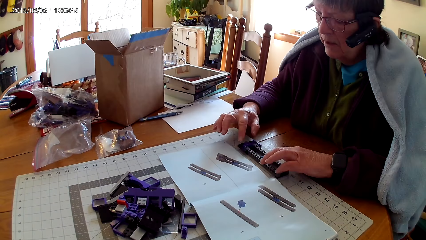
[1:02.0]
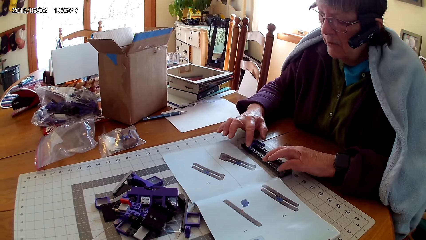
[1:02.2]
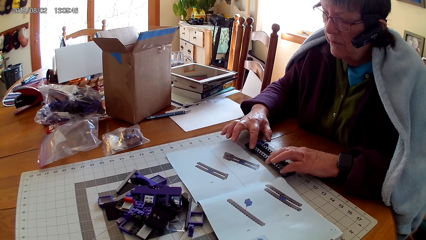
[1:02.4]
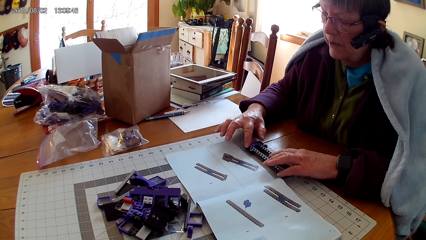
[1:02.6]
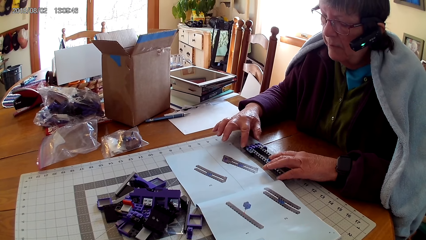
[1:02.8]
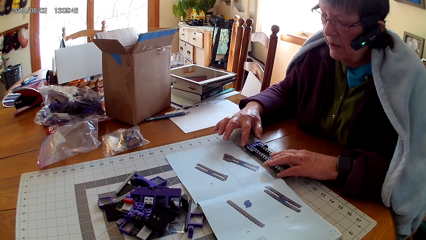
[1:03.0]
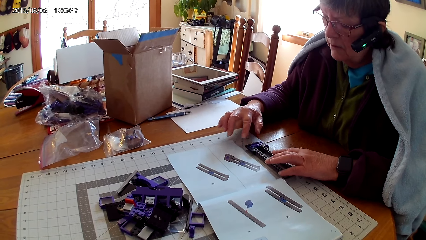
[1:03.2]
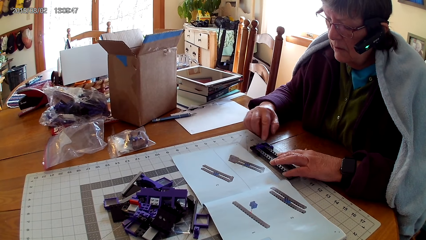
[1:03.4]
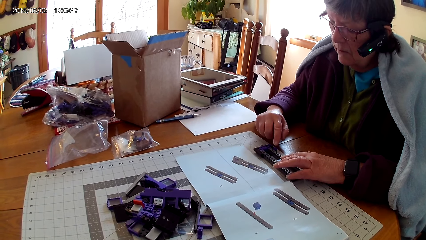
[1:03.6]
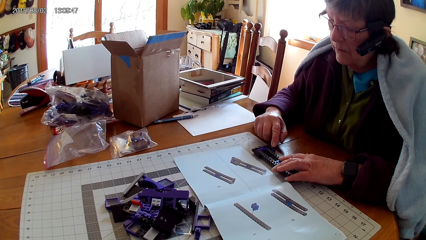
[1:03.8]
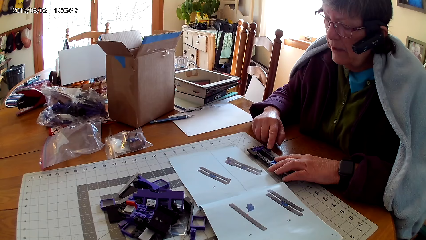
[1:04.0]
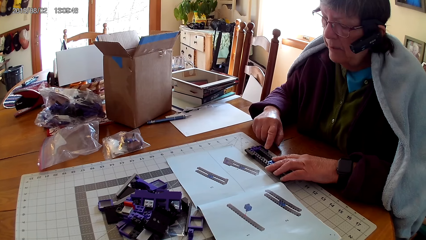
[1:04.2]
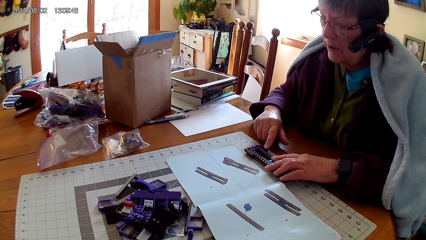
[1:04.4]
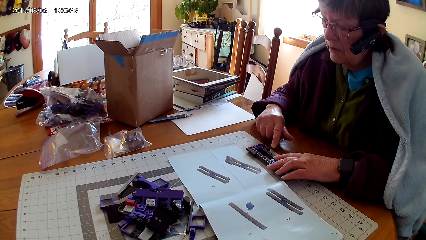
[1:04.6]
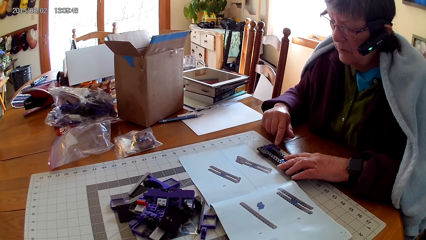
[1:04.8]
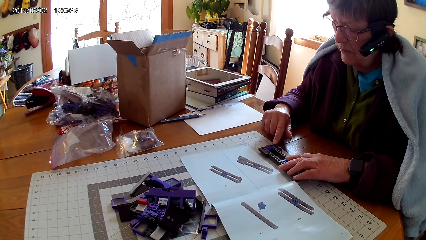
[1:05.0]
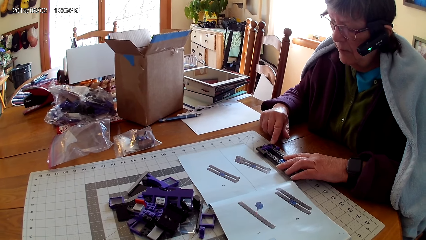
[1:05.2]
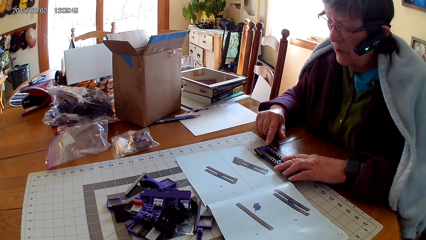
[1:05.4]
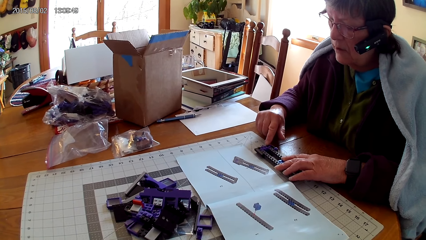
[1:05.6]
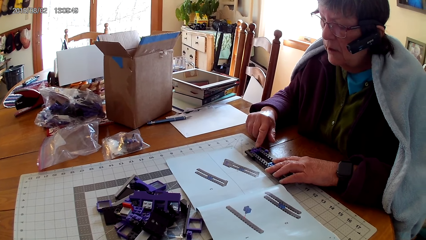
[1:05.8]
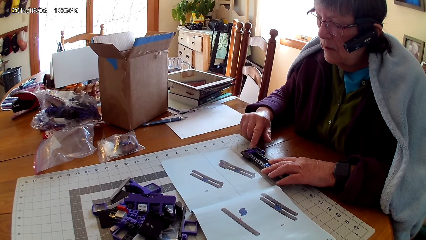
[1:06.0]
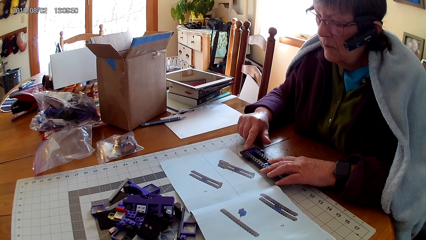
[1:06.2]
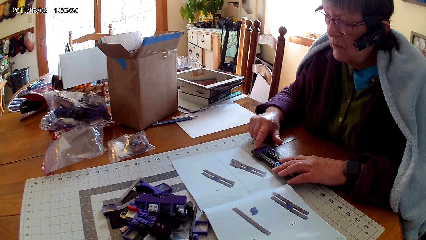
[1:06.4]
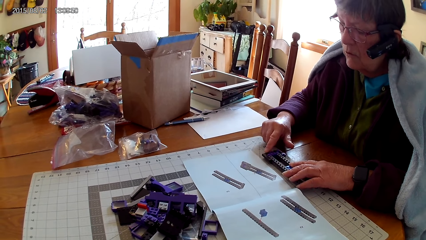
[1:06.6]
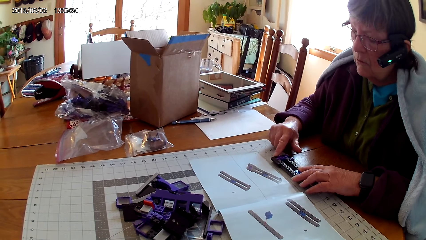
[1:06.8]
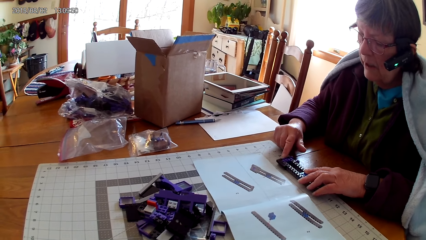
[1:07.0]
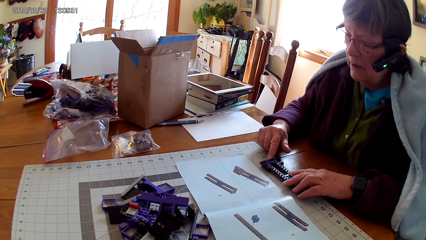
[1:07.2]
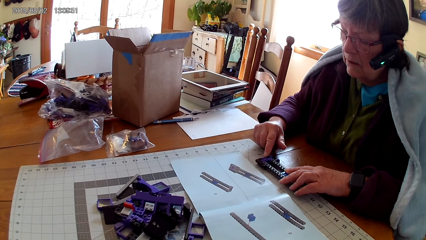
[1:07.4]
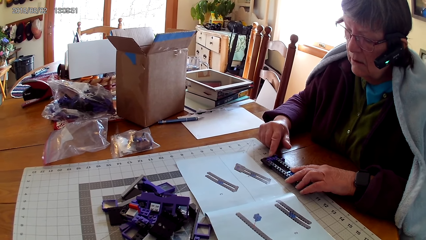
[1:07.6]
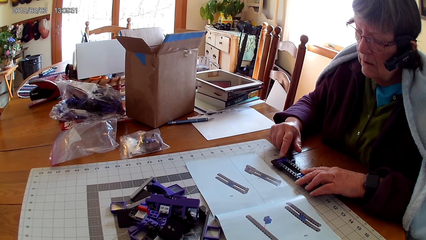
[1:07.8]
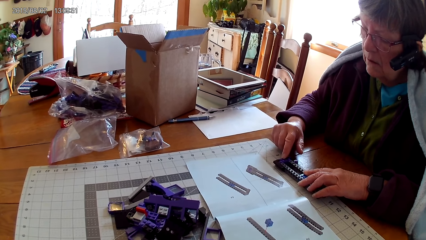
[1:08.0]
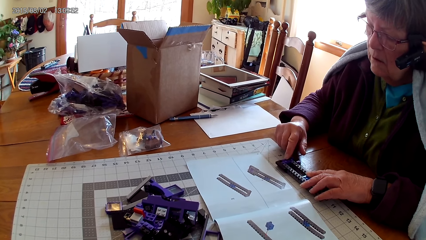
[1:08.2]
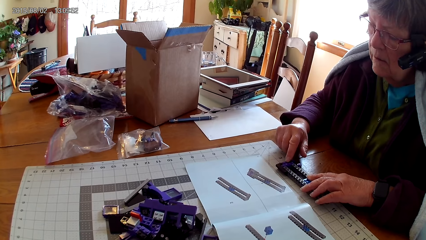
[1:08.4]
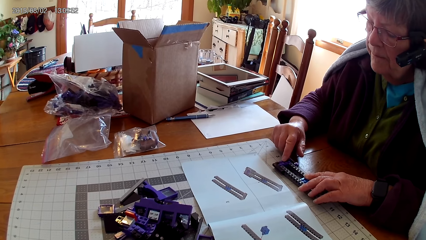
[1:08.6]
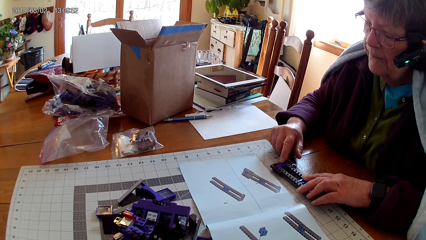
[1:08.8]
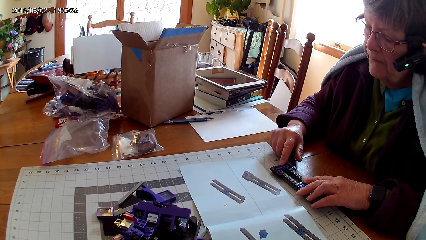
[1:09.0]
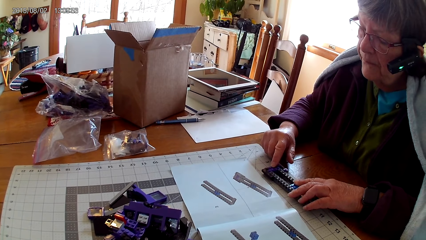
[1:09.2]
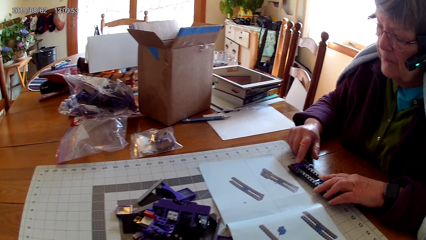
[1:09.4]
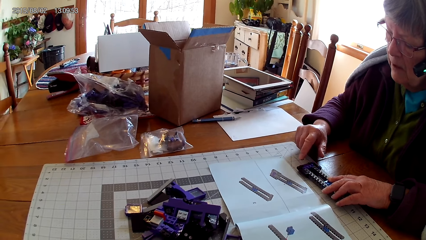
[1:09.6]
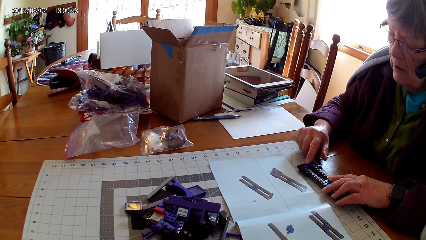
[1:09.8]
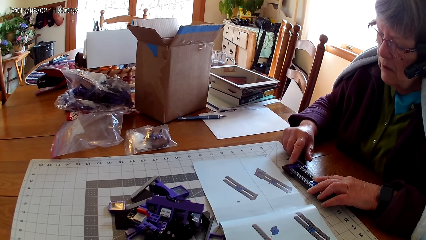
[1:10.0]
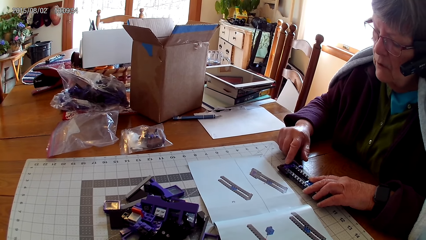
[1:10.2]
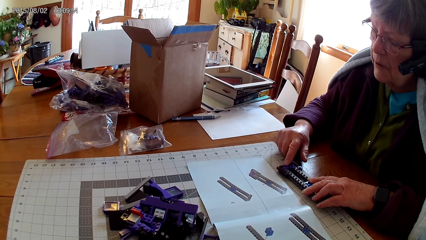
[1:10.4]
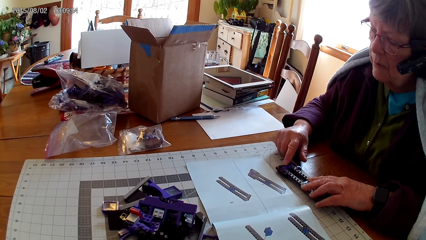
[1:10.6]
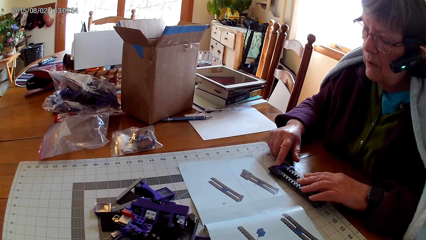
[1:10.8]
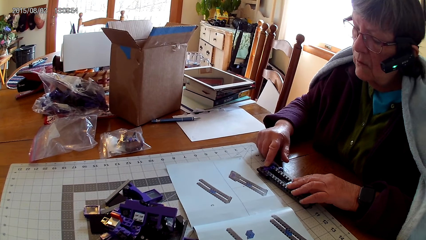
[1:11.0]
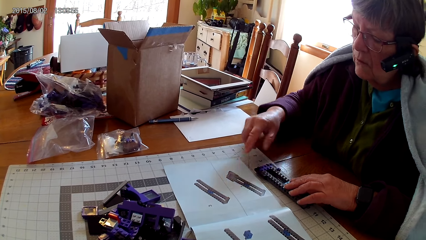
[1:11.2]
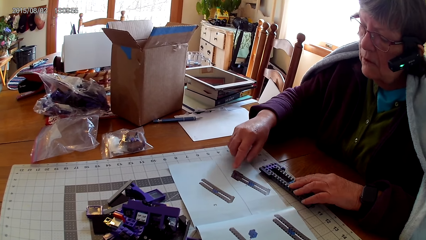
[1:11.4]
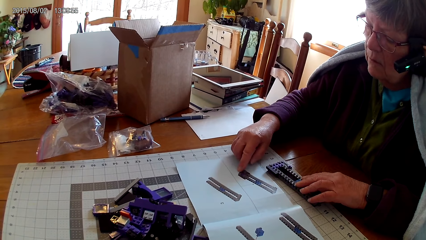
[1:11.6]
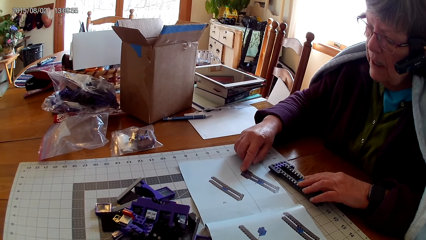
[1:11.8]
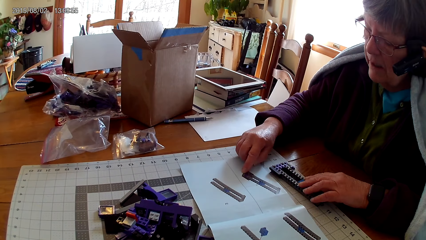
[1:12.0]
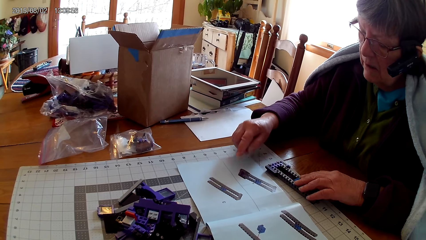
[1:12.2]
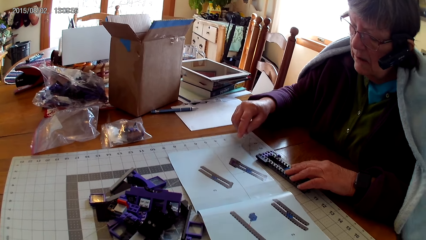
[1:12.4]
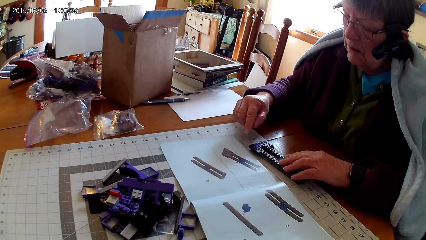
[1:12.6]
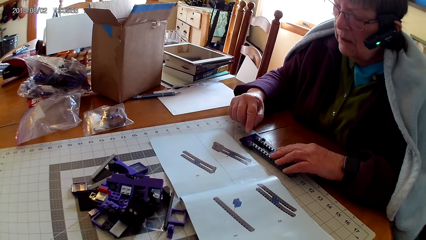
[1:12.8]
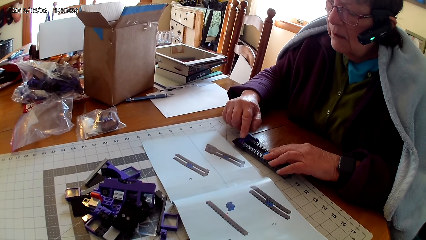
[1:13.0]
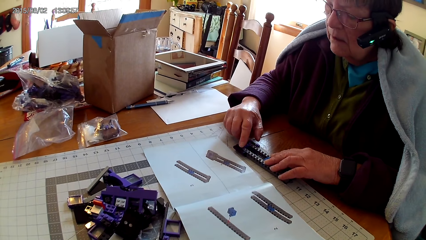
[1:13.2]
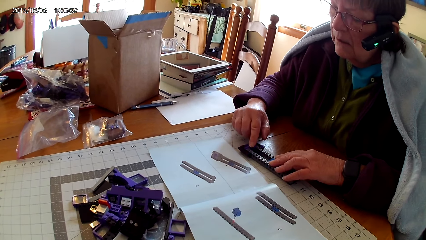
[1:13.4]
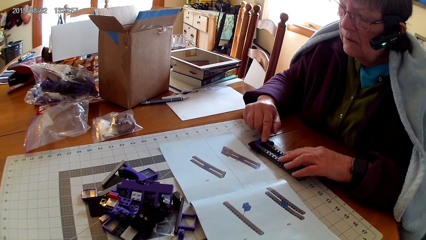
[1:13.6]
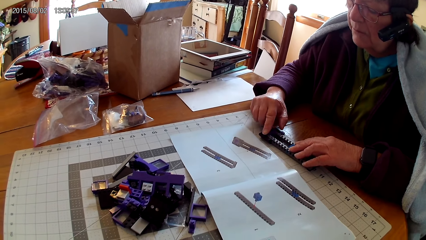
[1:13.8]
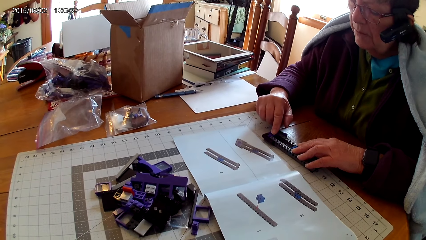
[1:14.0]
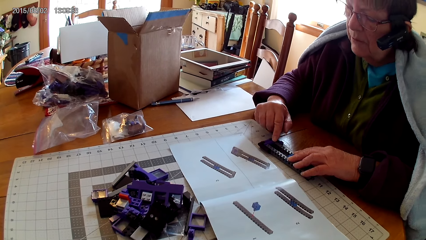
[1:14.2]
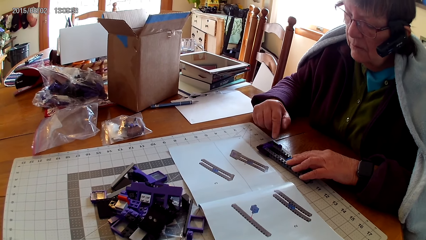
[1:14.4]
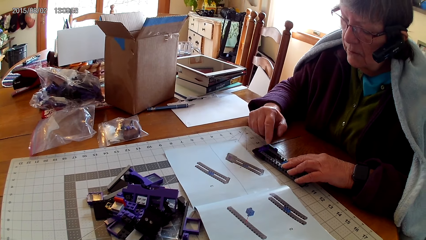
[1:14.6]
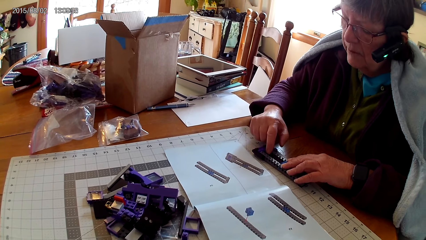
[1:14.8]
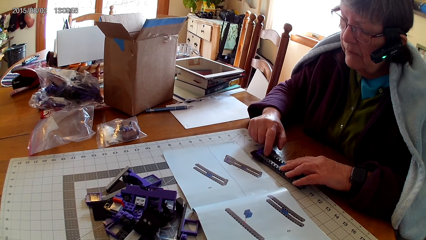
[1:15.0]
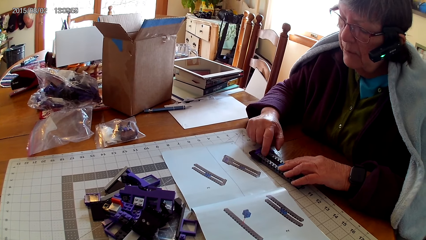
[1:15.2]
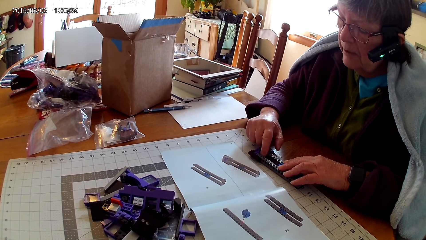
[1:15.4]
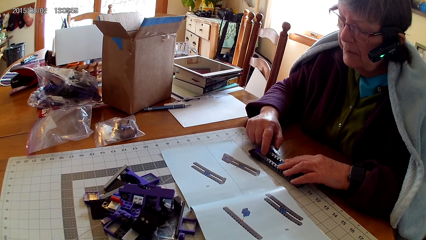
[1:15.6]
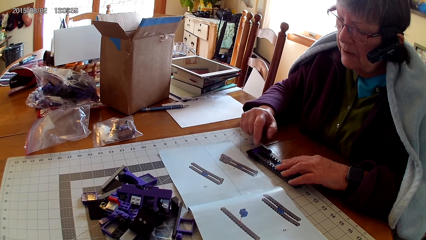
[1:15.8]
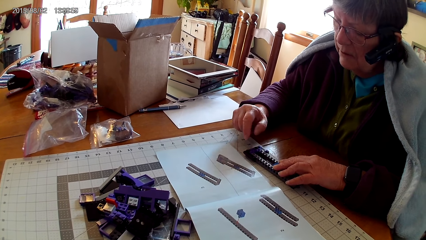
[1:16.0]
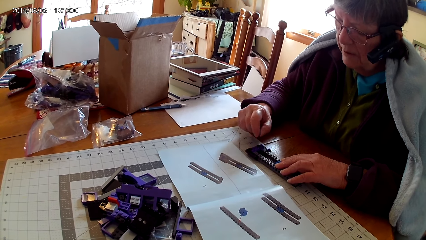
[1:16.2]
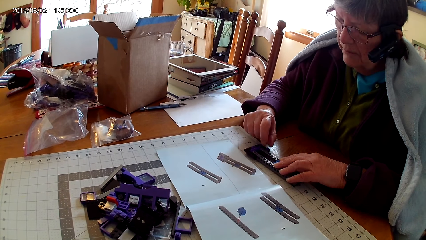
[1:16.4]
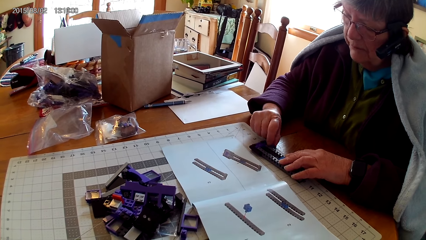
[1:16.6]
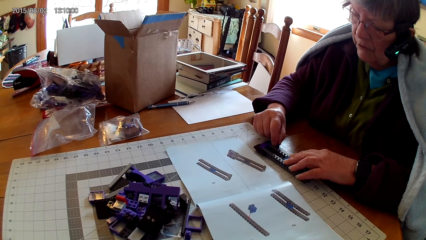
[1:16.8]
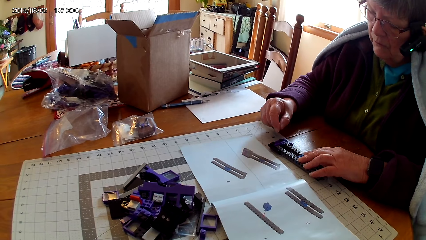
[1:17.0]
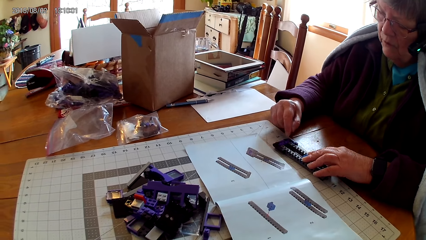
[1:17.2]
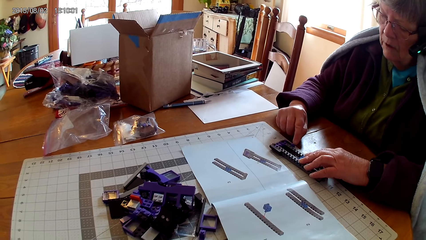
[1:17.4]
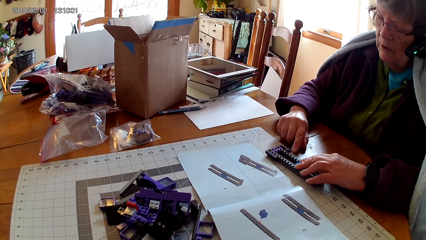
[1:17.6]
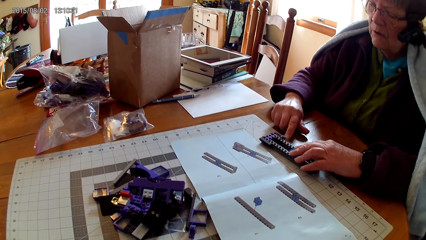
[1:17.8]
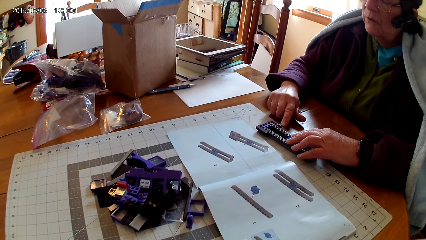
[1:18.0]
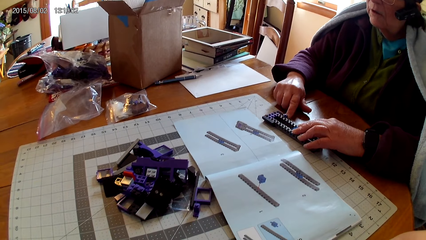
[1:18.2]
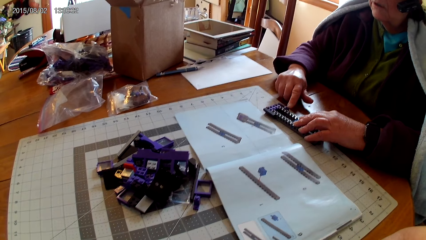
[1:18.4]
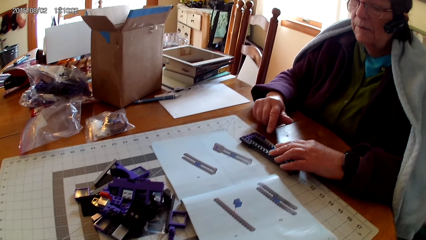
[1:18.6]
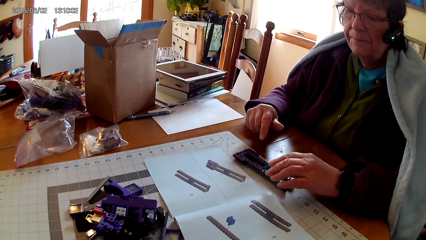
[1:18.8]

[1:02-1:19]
A person feels the spare part. The person looks on the manual book, follows the manual book and points on the manual book. The person touches the spare part and feels the spare part.
